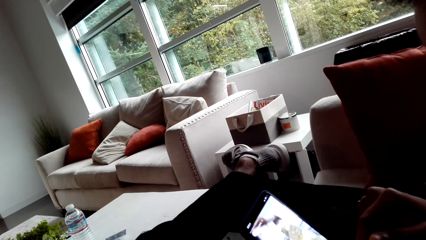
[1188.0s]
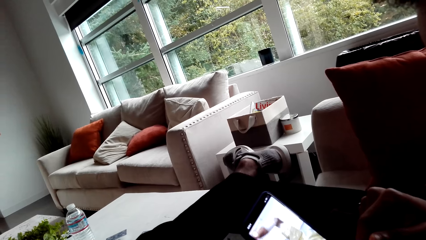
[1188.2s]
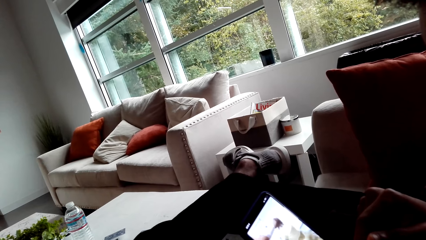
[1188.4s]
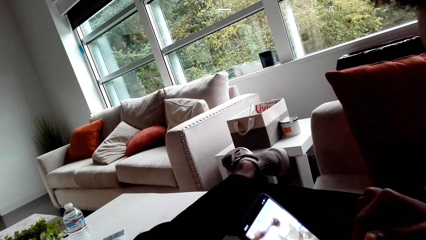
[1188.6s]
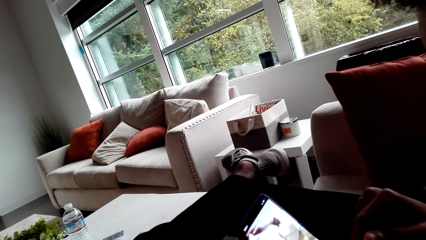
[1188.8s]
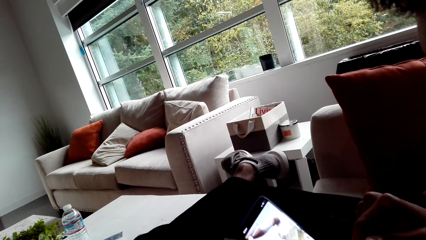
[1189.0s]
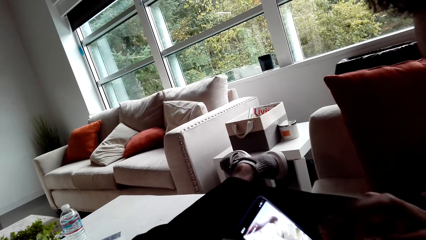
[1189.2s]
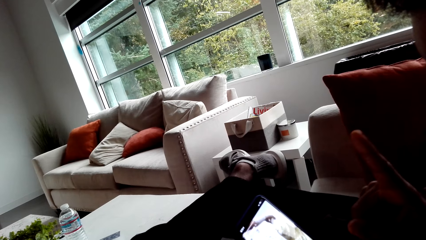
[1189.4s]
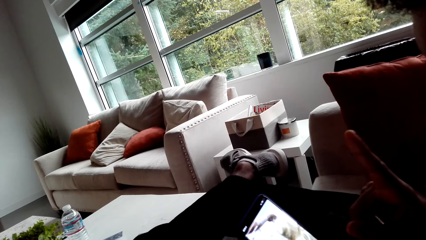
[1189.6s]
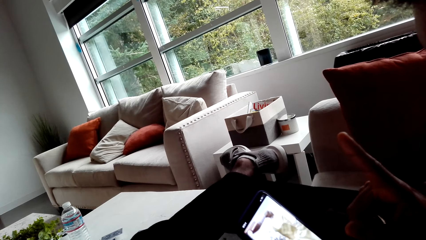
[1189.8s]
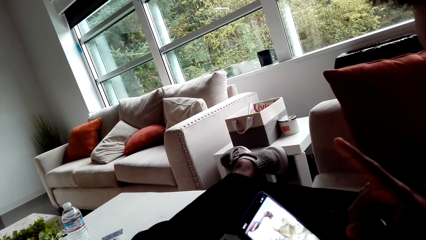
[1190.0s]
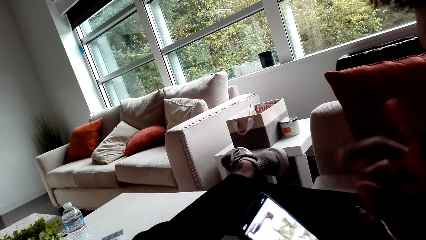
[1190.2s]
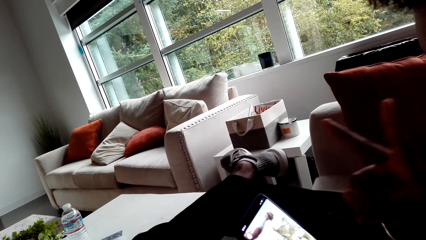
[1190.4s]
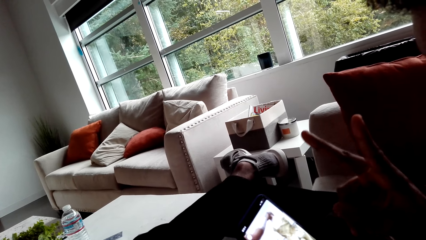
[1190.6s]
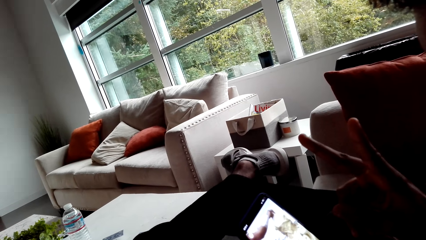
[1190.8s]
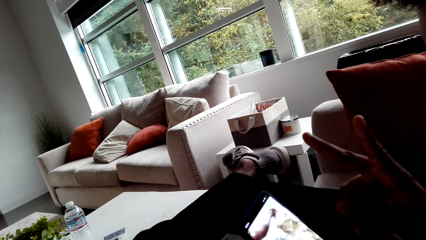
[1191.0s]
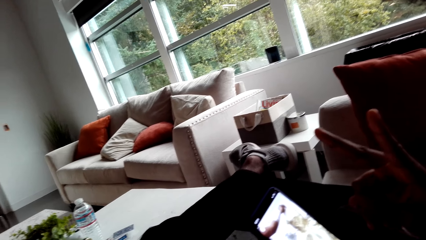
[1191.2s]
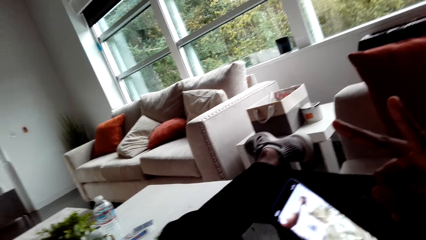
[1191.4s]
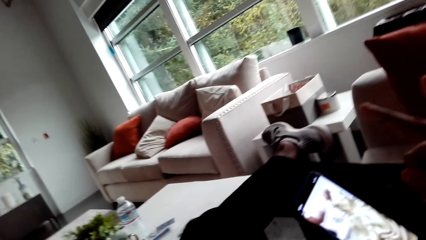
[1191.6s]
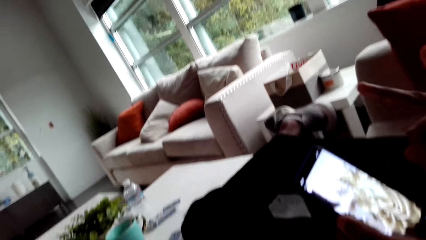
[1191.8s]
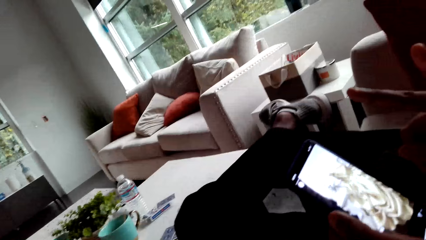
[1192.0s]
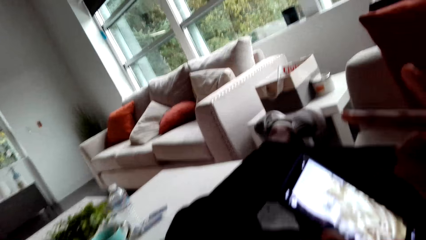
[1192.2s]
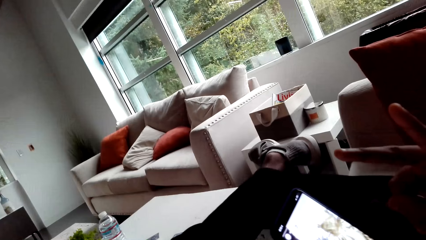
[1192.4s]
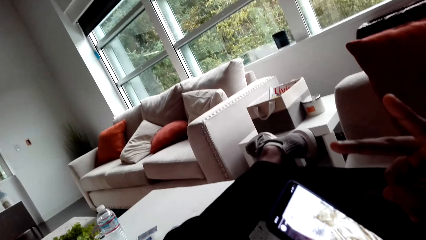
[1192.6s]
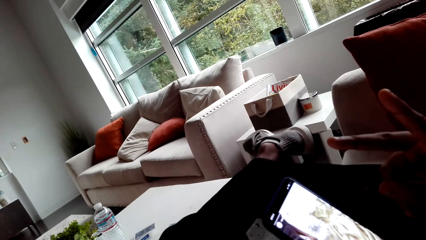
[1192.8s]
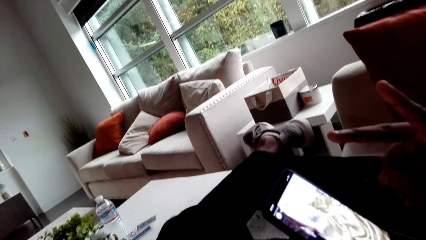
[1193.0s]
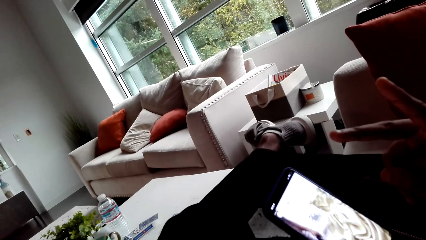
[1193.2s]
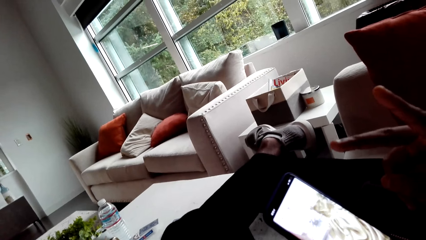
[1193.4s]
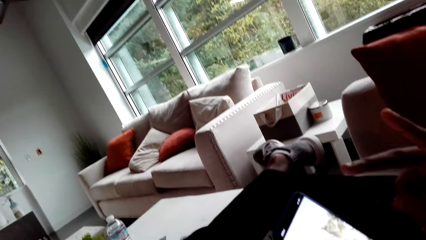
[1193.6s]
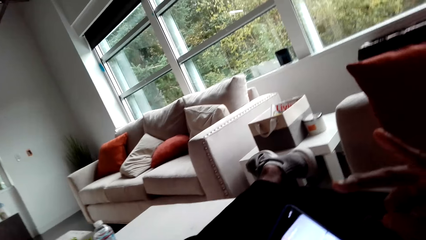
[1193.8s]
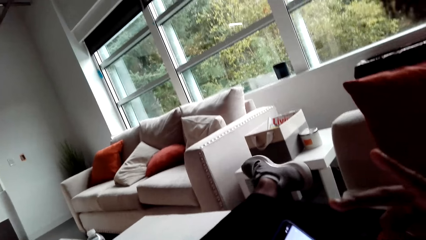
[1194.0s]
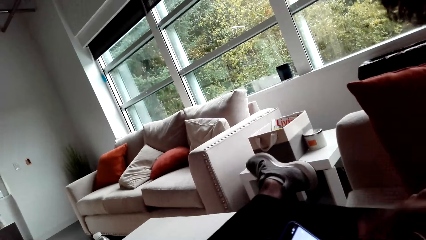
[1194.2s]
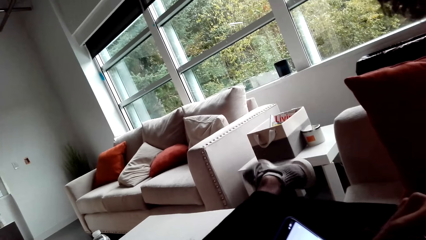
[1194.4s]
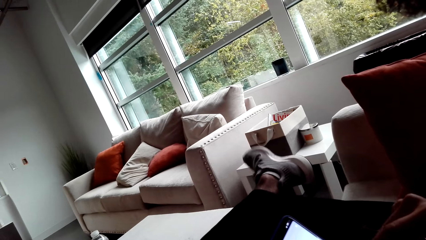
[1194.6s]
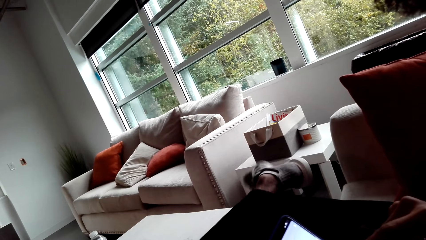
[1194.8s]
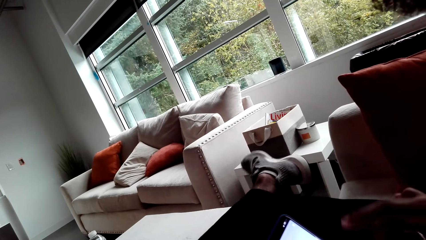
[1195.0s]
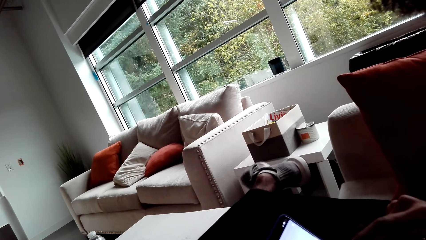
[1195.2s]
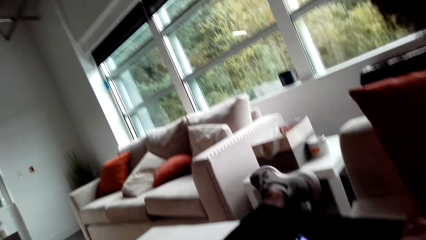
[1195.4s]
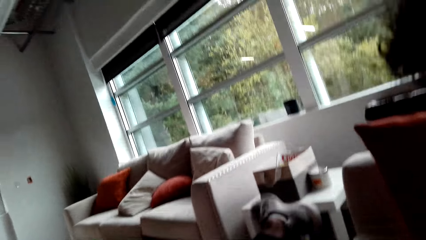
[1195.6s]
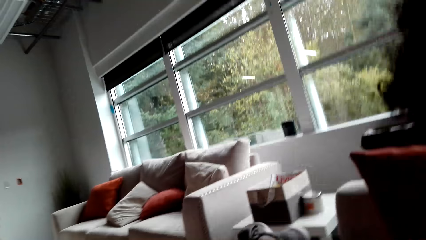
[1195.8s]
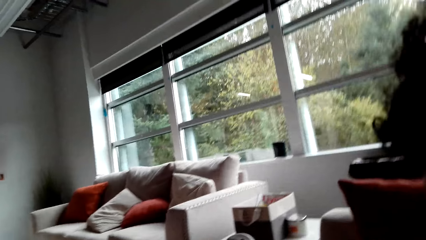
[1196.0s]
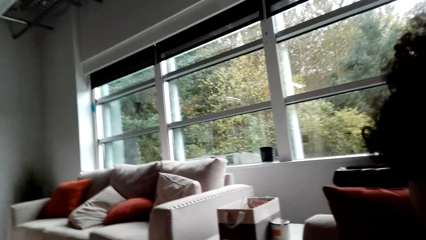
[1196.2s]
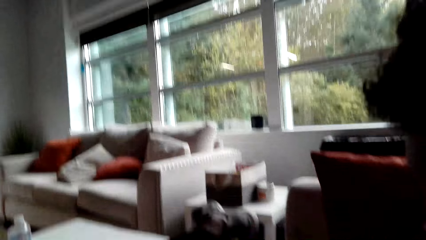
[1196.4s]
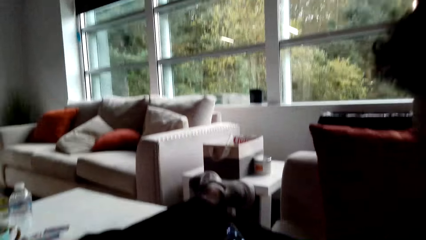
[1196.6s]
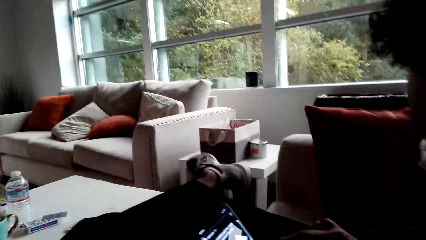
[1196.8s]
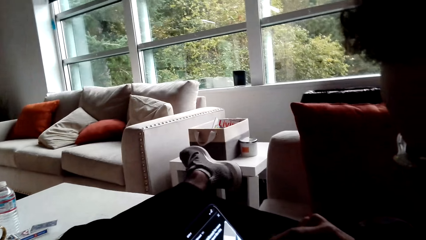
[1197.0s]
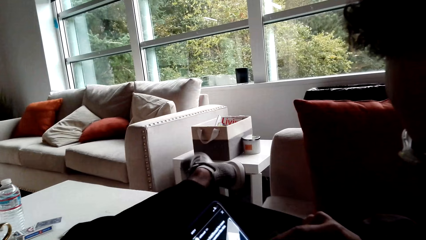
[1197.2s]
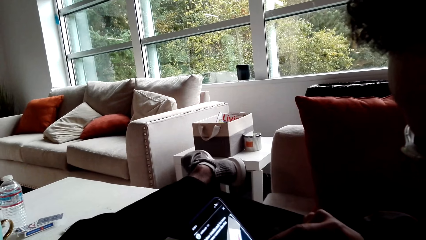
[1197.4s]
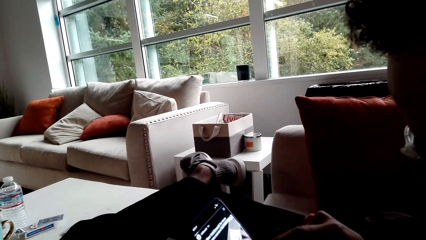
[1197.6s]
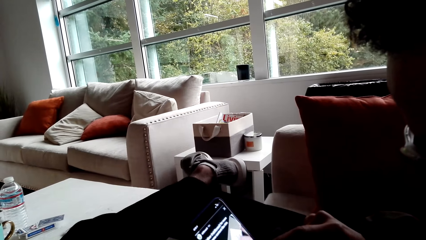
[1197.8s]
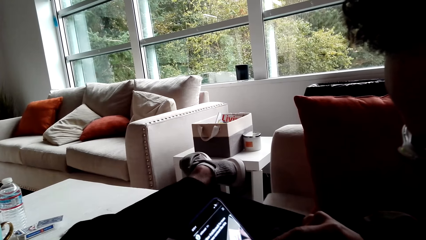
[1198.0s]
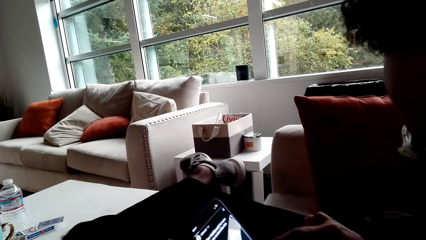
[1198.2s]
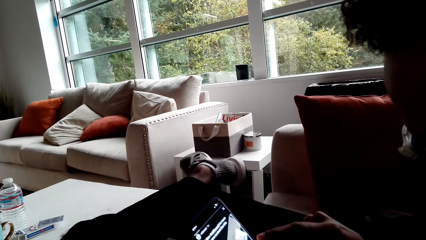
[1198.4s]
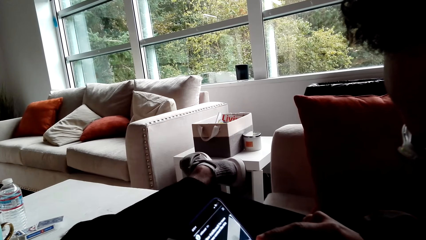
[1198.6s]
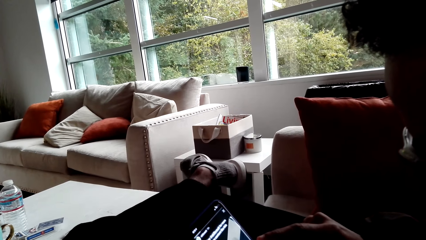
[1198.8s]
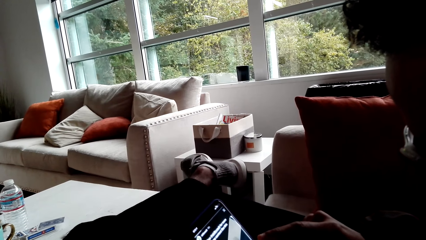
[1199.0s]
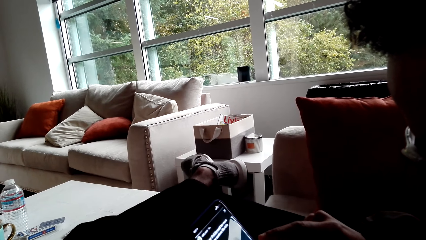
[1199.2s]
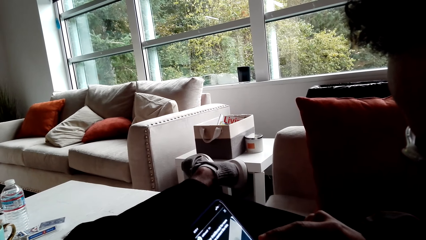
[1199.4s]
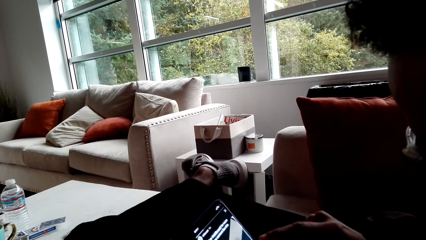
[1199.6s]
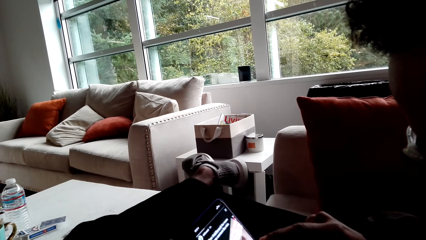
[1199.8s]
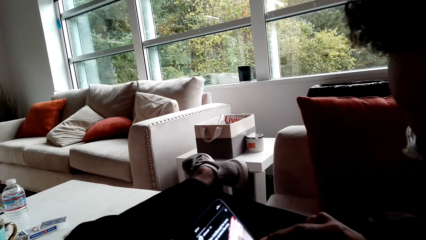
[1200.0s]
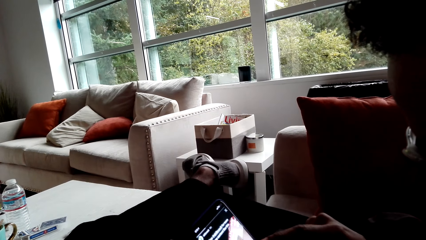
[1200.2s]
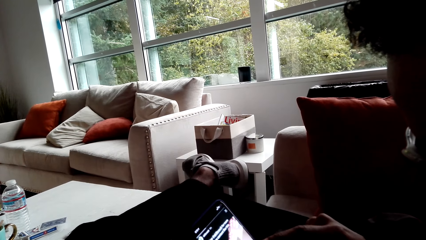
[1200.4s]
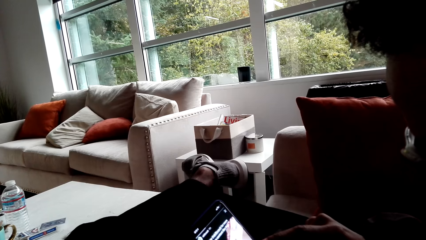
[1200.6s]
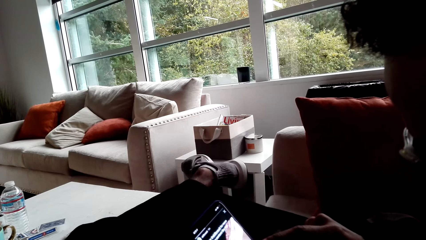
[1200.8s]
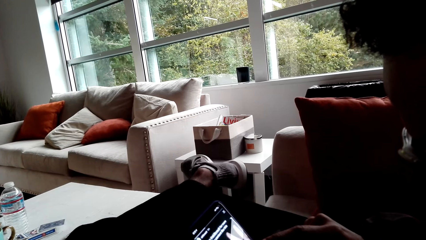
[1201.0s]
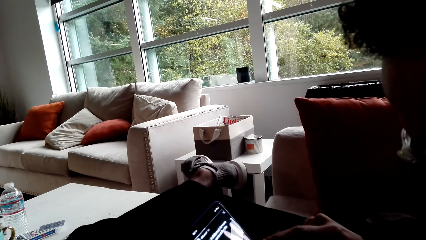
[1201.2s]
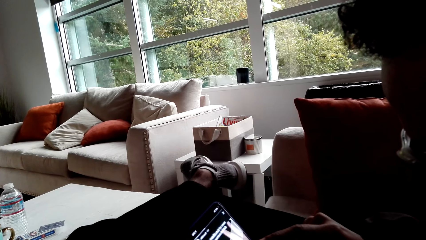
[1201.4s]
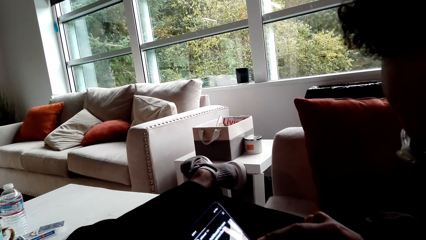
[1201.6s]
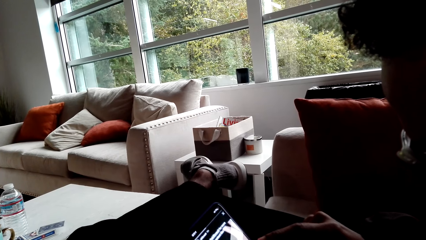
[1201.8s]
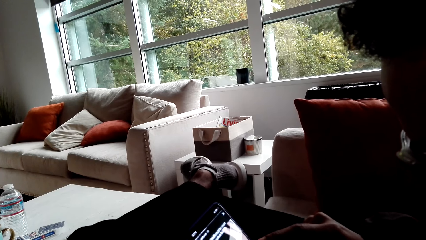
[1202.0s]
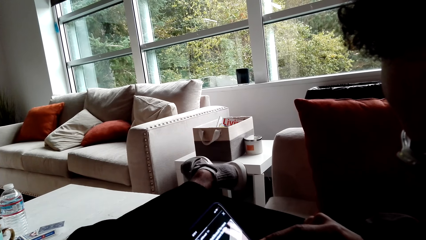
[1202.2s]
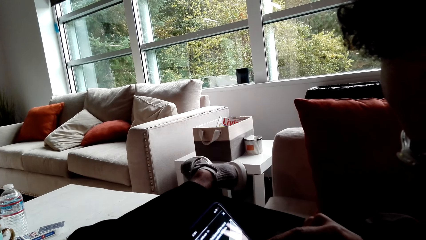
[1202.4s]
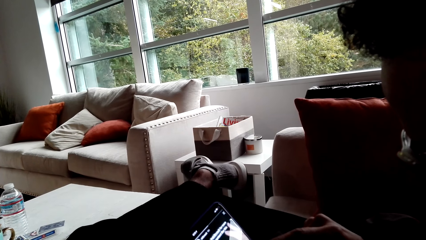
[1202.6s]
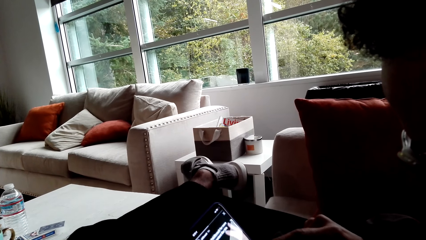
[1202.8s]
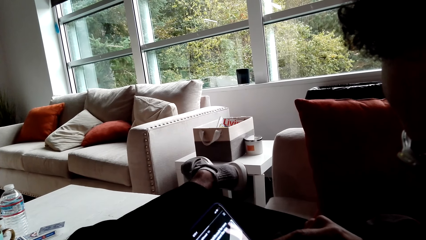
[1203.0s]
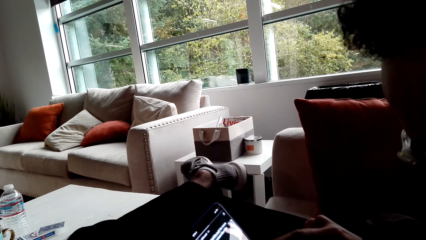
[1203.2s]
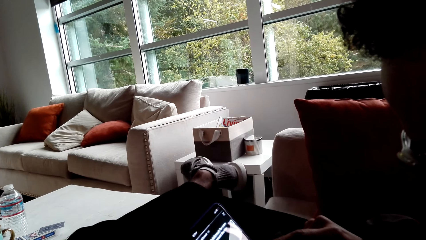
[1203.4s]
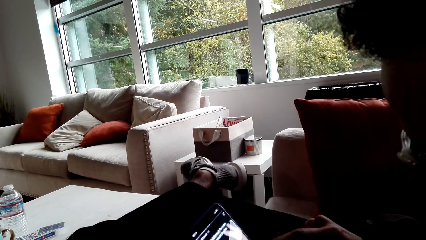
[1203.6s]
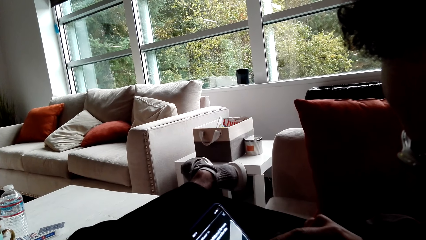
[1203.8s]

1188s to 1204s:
A person raises the finger and moves the feet. The camera wearer looks around. The person operates the mobile phone.
